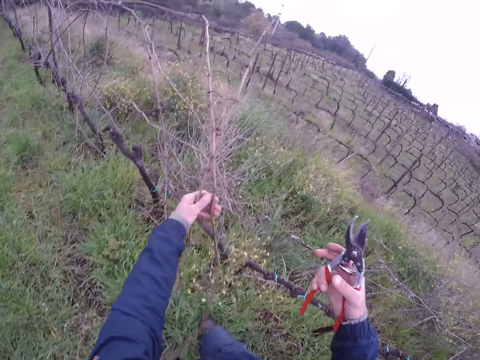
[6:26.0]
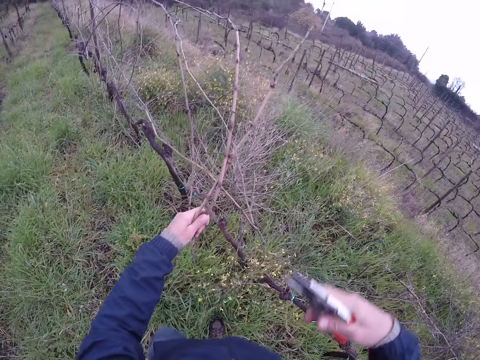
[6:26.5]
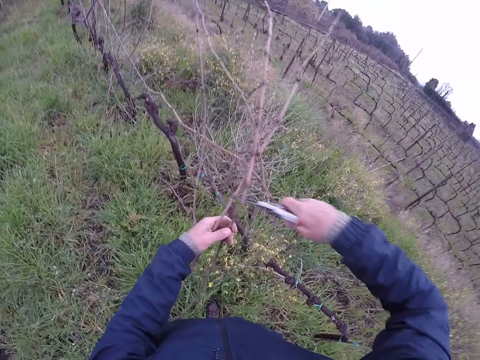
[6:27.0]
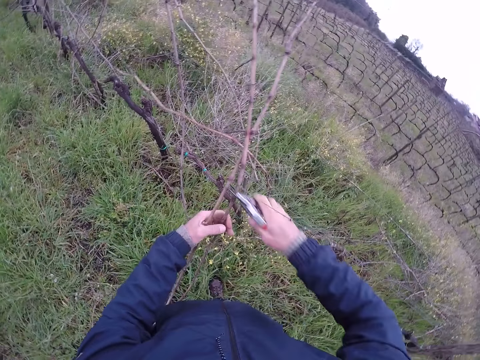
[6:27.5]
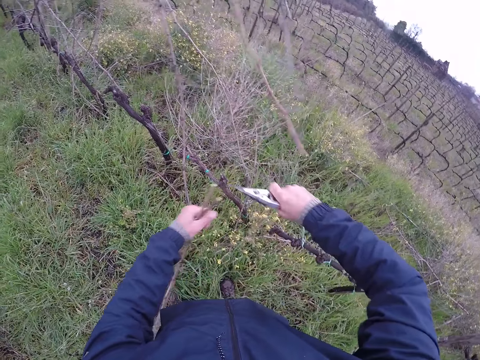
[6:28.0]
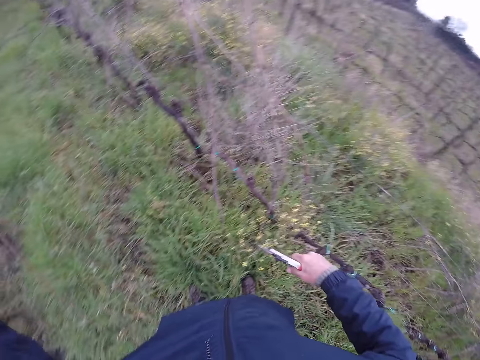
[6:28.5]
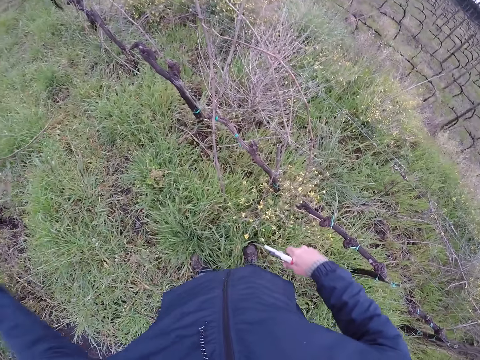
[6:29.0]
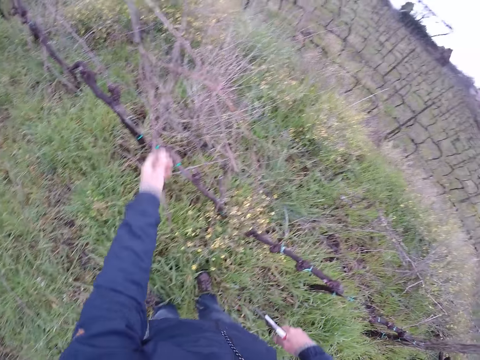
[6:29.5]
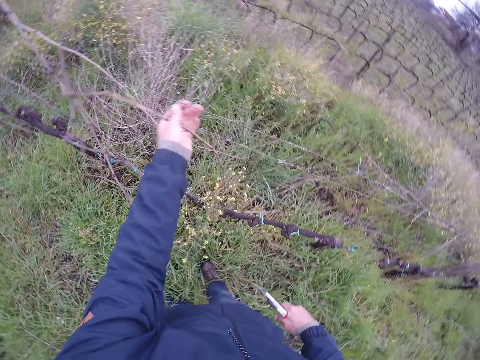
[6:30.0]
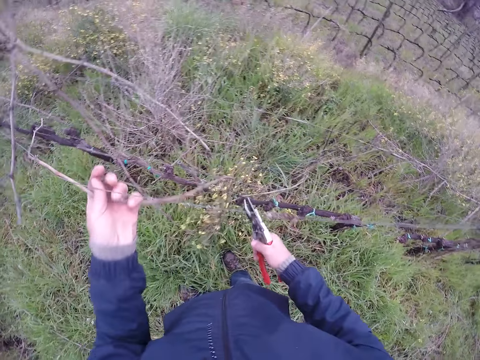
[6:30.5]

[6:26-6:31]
The camera wearer moves his hand. He removes sticks from the fence. He cuts the twig from the barbed wire with the pliers in his right hand. He throws the twig on the ground. He pulls a twig from the barbed wire with his left hand.

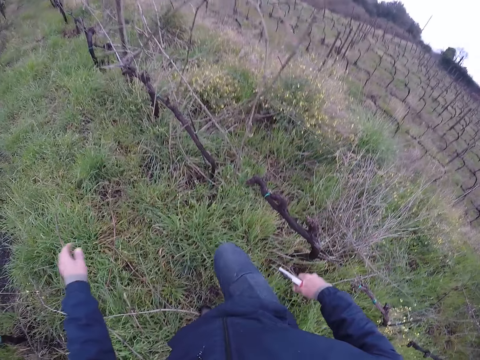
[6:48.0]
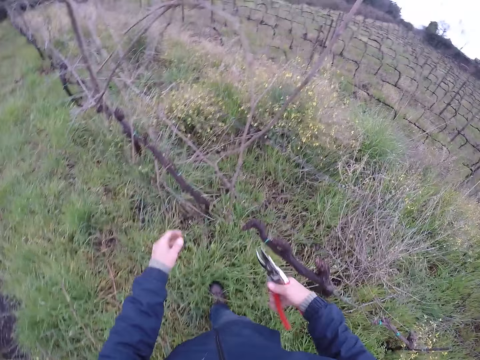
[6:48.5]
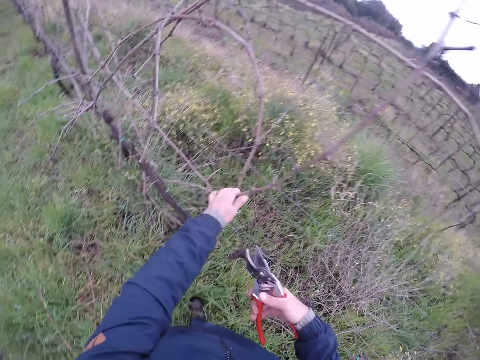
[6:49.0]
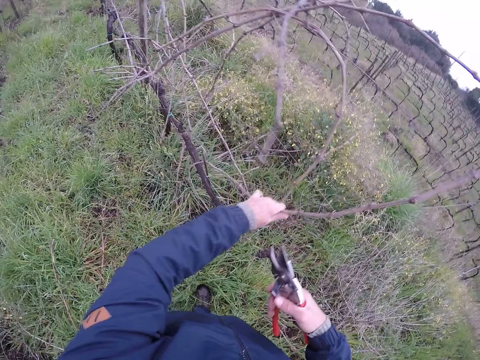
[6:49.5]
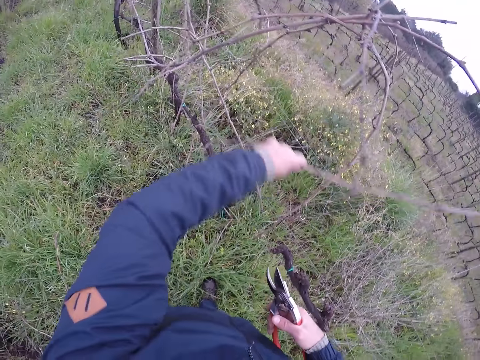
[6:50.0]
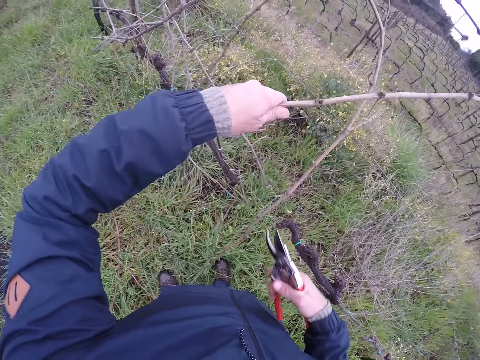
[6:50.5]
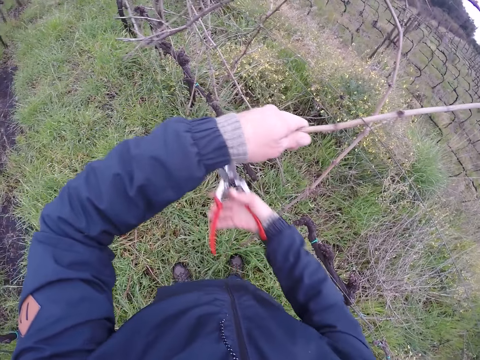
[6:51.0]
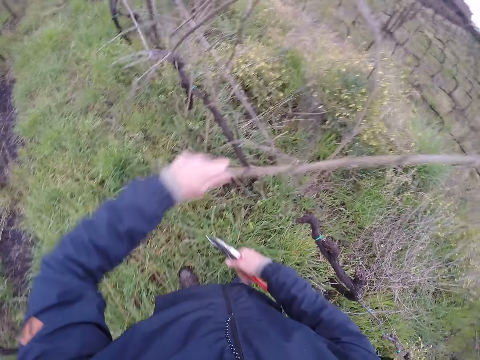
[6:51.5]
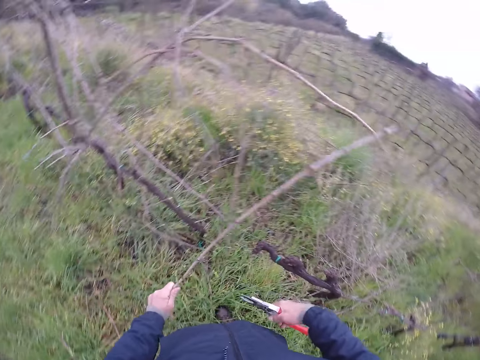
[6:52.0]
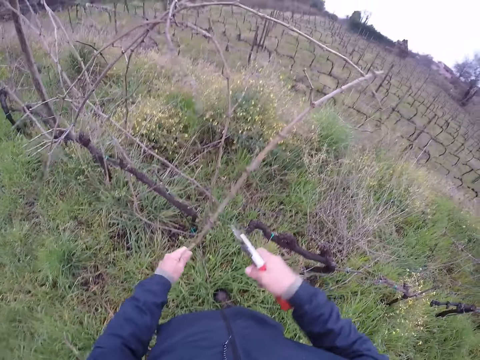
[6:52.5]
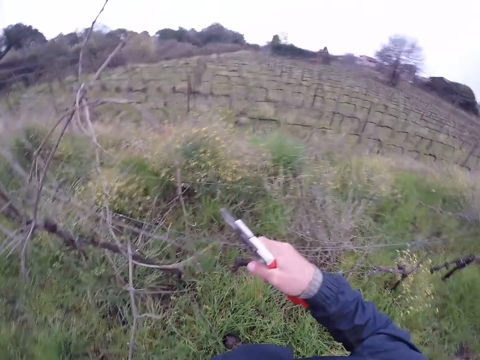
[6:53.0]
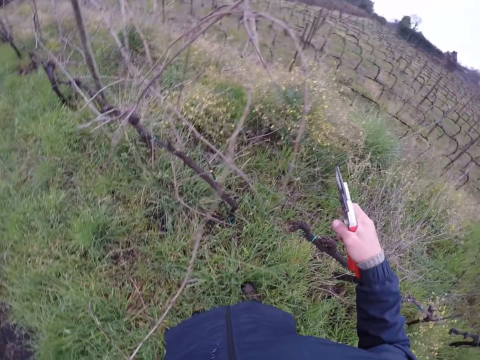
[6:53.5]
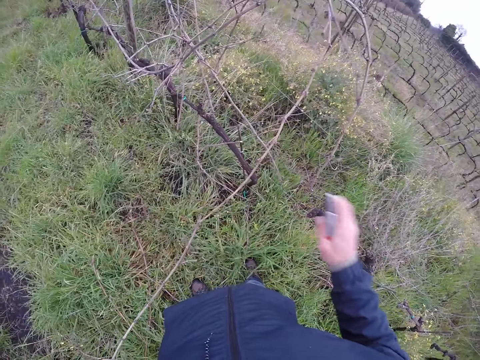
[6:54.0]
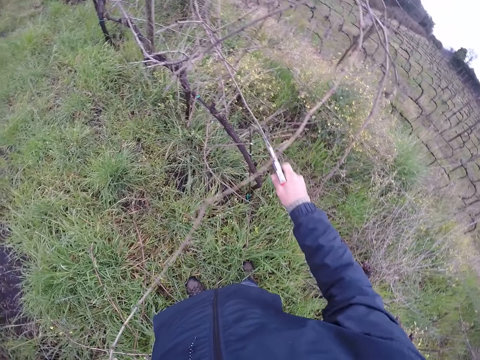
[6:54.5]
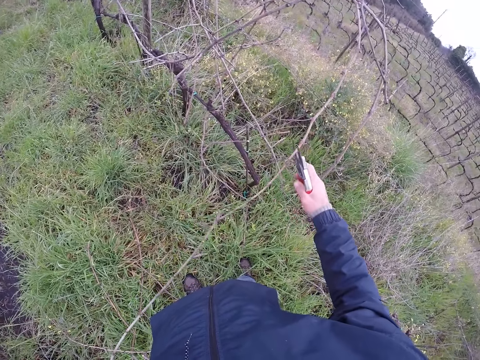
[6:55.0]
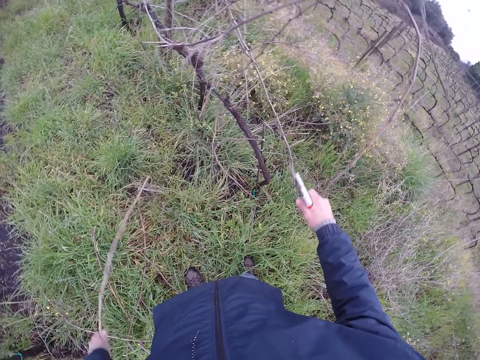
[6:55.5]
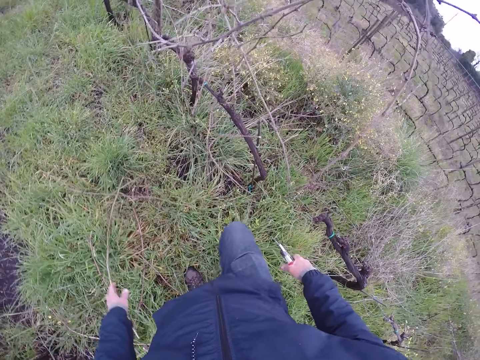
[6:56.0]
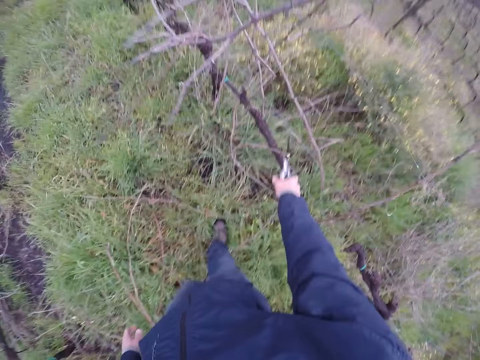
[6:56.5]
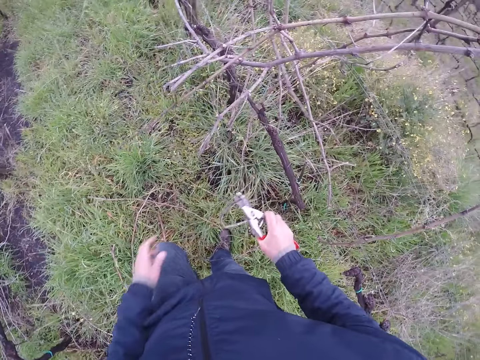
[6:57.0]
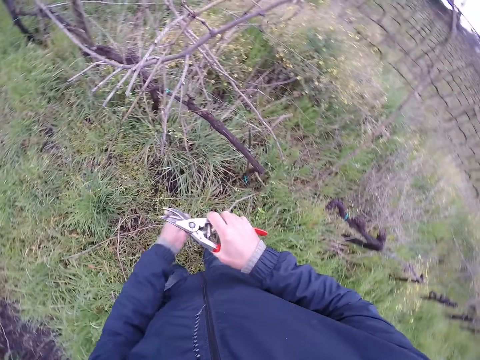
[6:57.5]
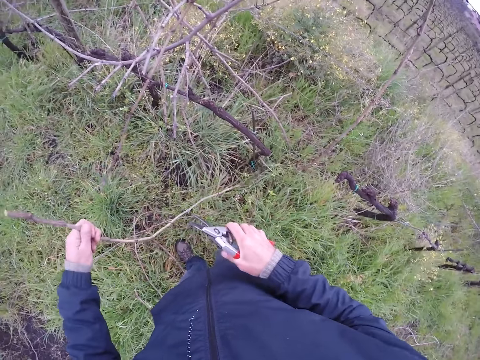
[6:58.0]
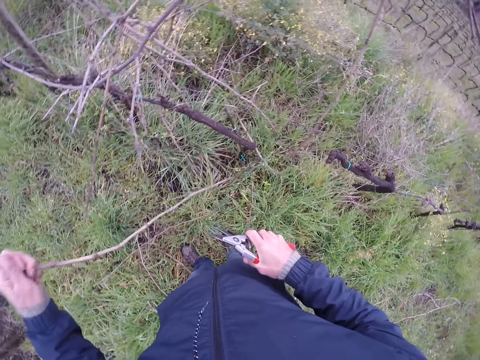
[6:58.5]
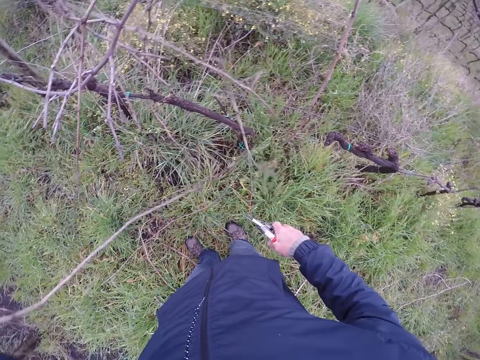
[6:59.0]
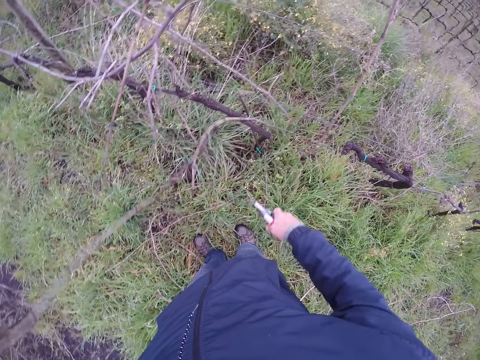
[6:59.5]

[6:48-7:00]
The camera wearer throws the stick on the ground. He pulls a twig from the barbed wire with his left hand. He cuts the twig from the barbed wire with the pliers in his right hand. He cuts off the twig using the pliers. He pulls a twig from the barbed wire with his left hand. He removes sticks from the fence. He cuts the twig from the barbed wire with the pliers in his right hand. He drops the twig on the ground with his left hand. He walks around the compound. He picks a twig from the barbed wire with the pliers in his right hand. He pulls the twig from the barbed wire with his left hand.

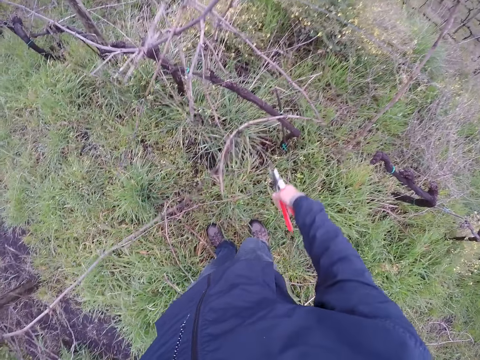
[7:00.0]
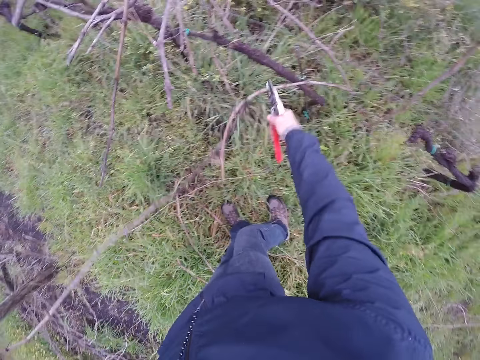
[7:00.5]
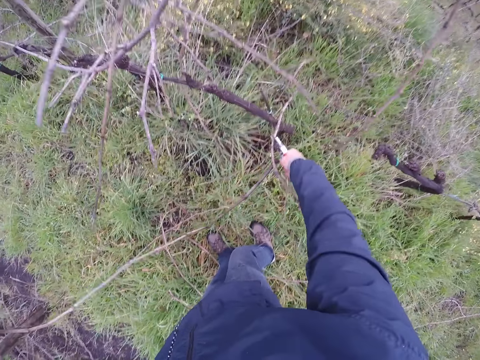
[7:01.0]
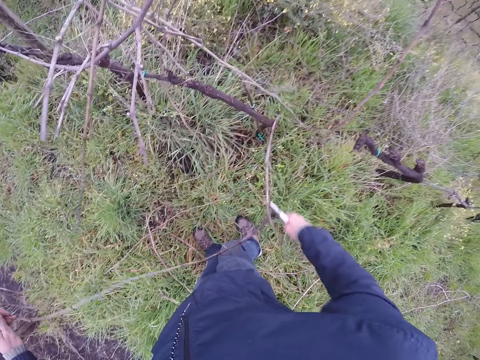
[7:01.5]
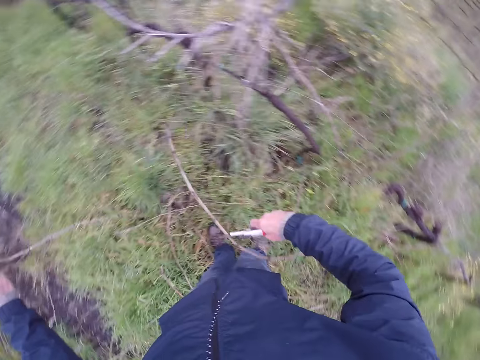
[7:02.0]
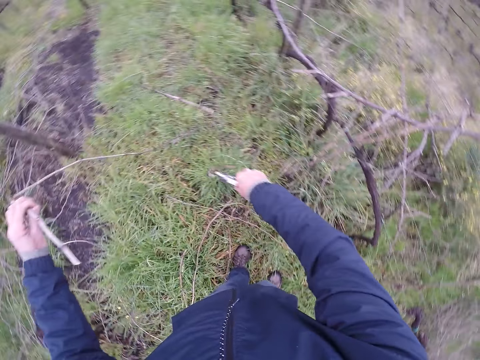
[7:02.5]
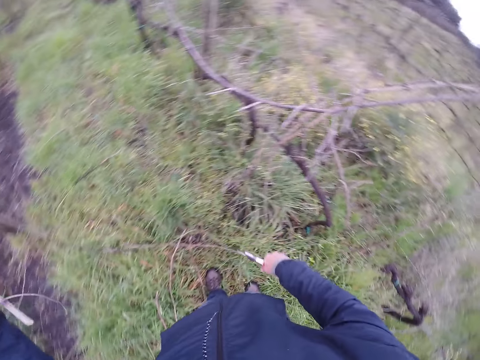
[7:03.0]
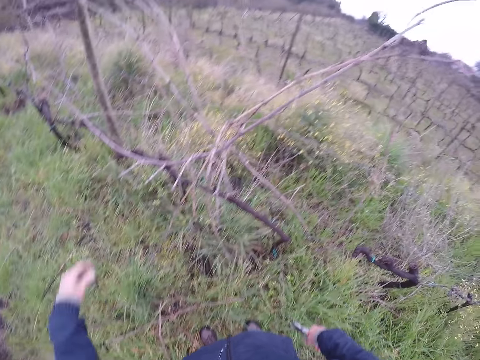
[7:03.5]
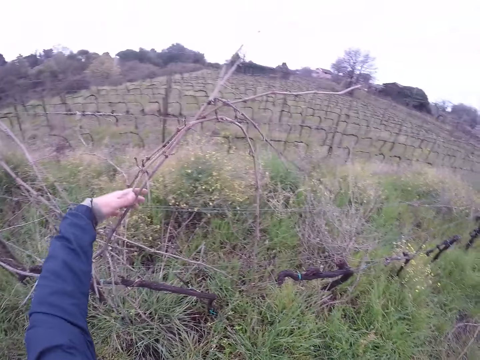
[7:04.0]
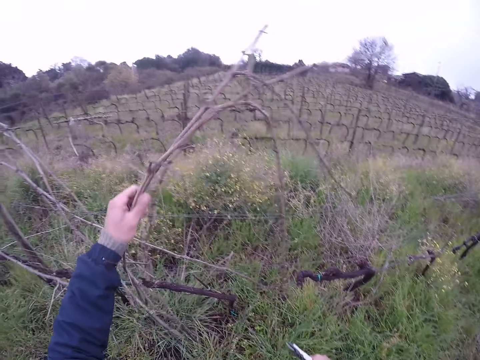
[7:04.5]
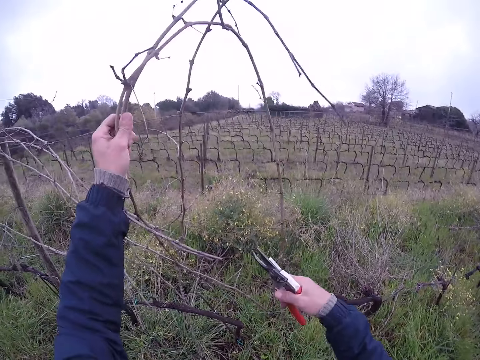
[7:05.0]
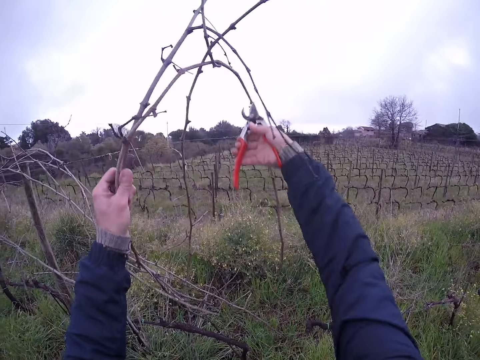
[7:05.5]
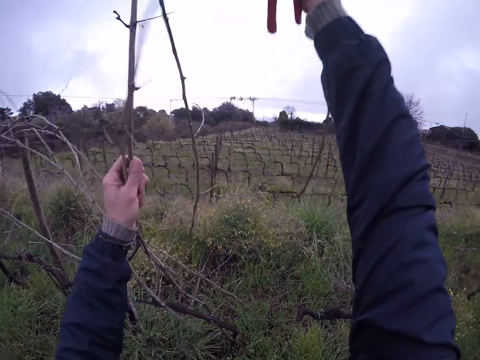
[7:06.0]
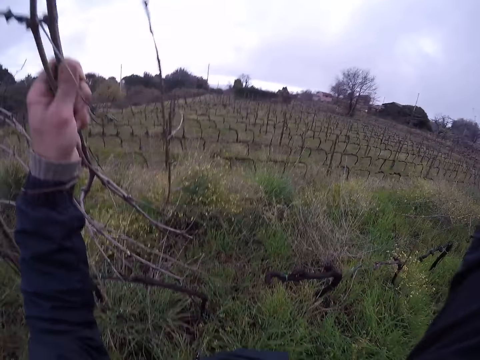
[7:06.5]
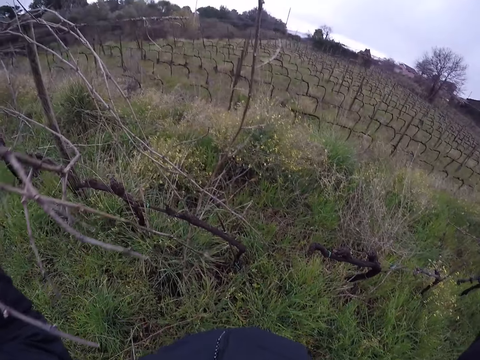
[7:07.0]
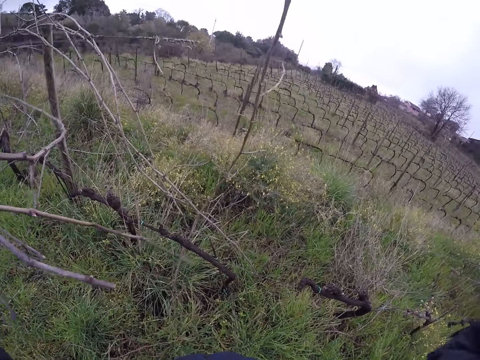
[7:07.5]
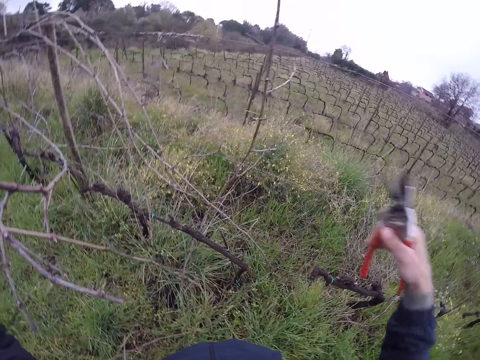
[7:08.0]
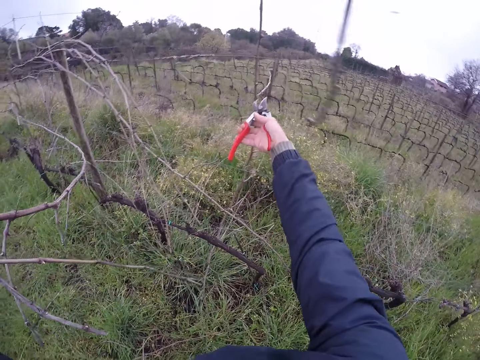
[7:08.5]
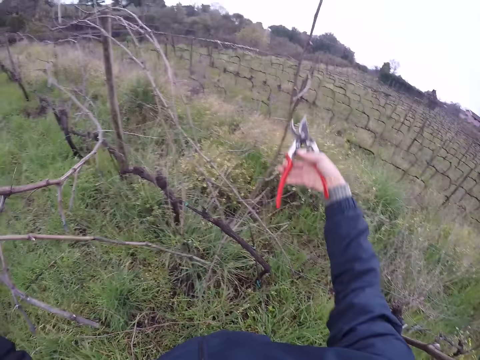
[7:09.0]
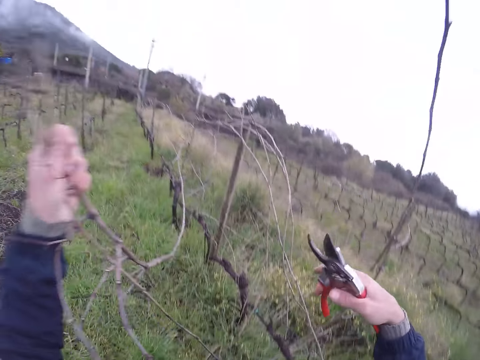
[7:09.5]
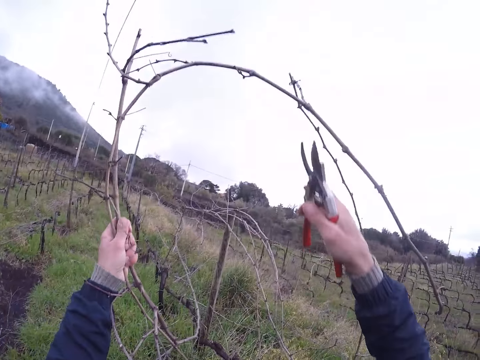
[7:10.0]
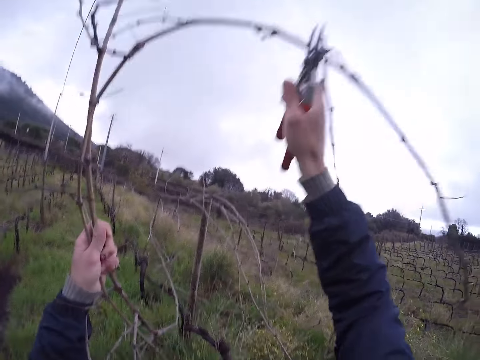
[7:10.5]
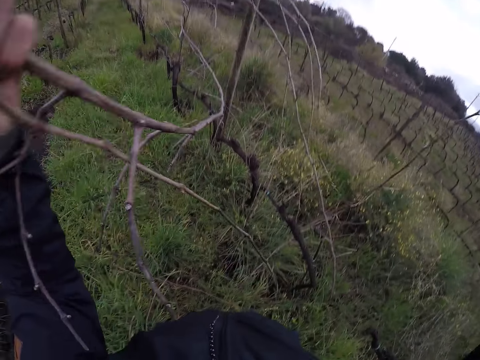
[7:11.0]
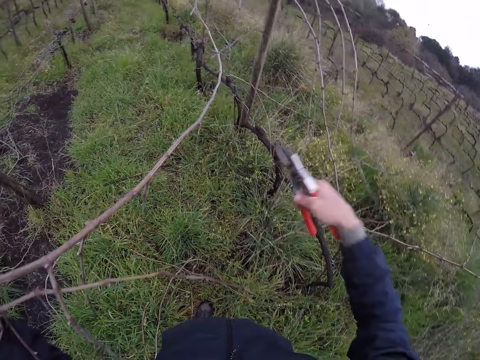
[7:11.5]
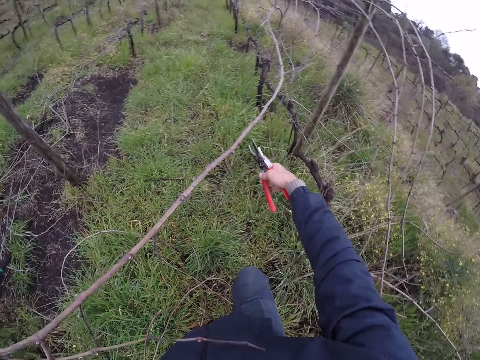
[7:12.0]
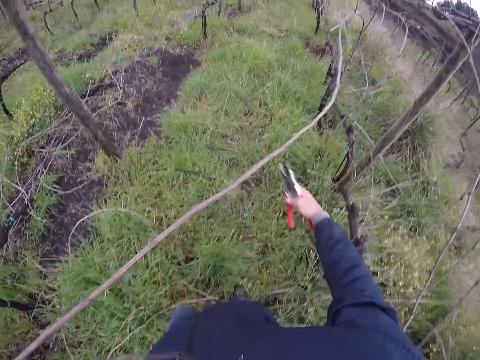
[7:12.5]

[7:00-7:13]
The camera wearer cuts off the stick using the pliers. He pulls the twig with the pliers in his right hand. He drops the twig on the ground with the pliers in his right hand. He drops the twig on the ground with his left hand. He pulls some twigs from the barbed wire with his left hand. He cuts off the twig using the pliers. He removes sticks from the fence. He cuts off the twig using the pliers.
